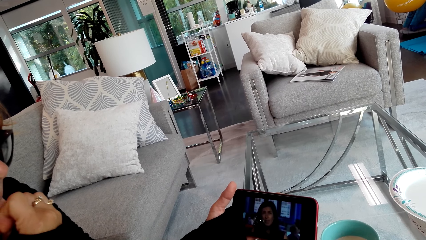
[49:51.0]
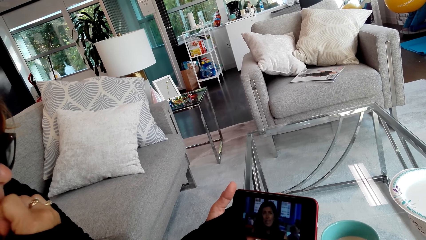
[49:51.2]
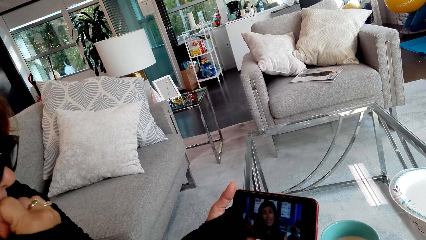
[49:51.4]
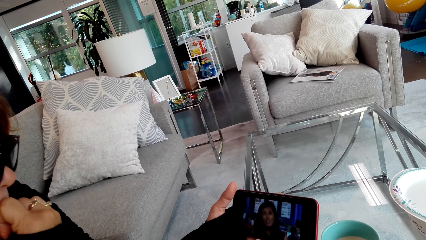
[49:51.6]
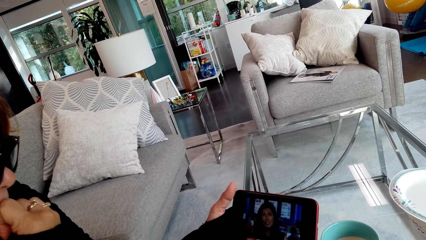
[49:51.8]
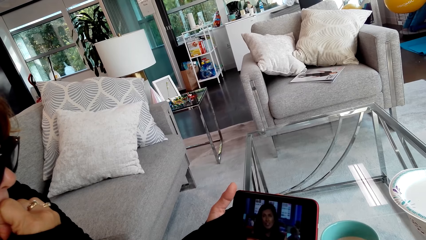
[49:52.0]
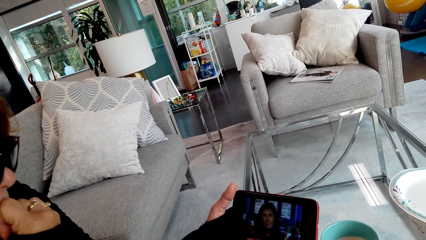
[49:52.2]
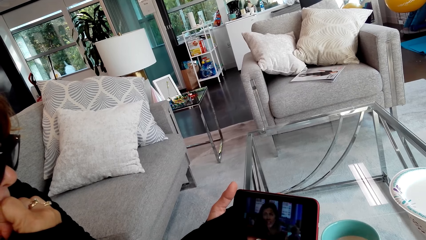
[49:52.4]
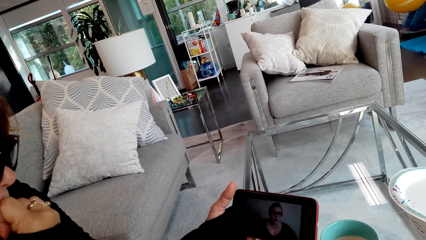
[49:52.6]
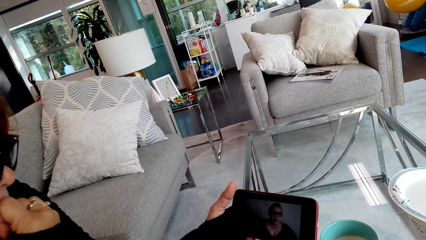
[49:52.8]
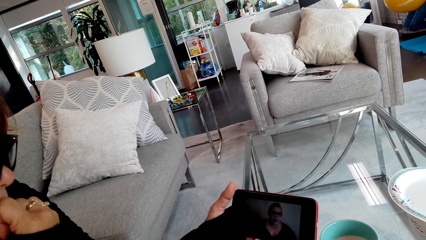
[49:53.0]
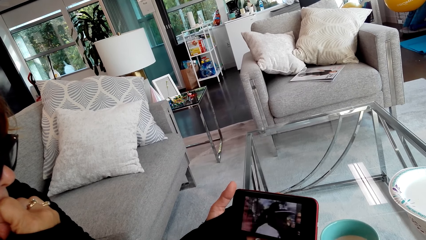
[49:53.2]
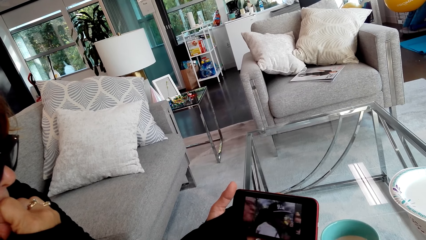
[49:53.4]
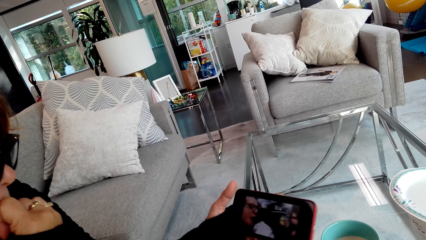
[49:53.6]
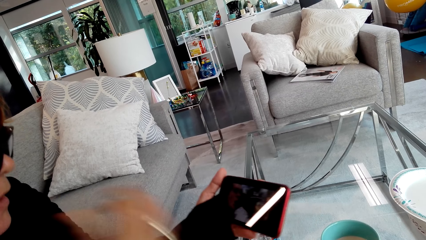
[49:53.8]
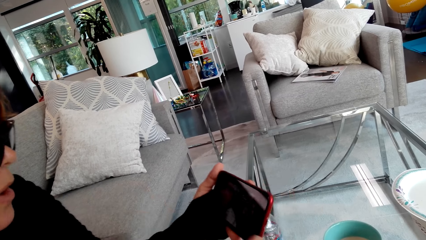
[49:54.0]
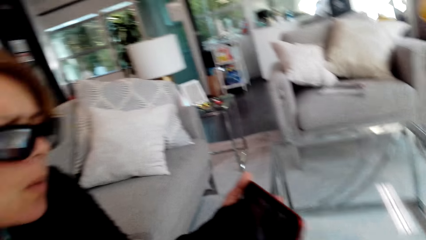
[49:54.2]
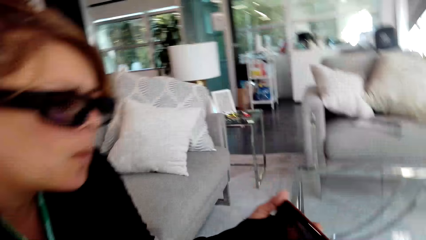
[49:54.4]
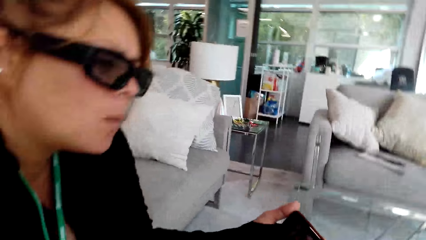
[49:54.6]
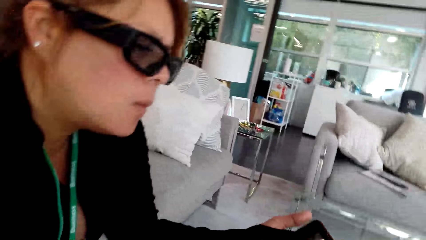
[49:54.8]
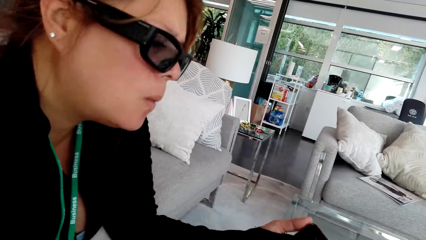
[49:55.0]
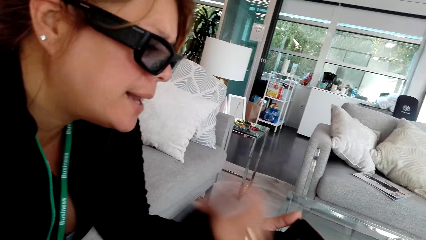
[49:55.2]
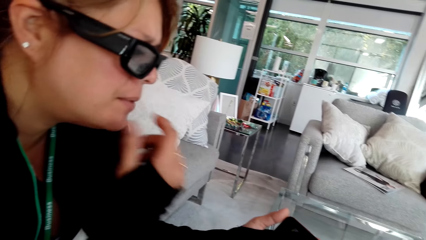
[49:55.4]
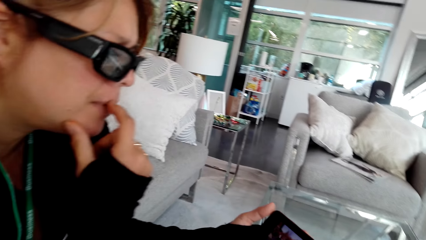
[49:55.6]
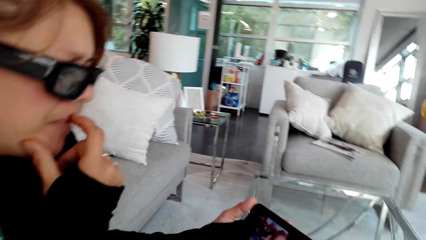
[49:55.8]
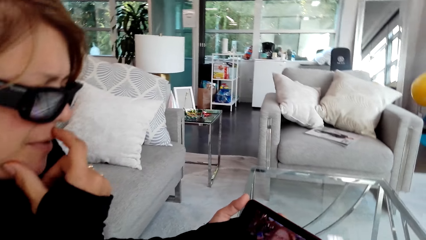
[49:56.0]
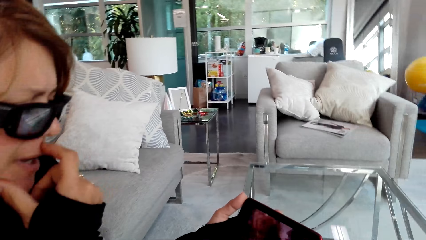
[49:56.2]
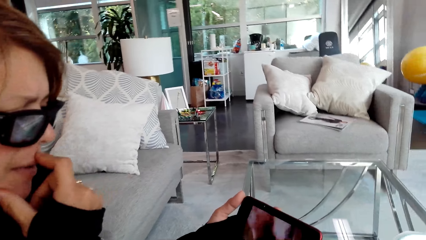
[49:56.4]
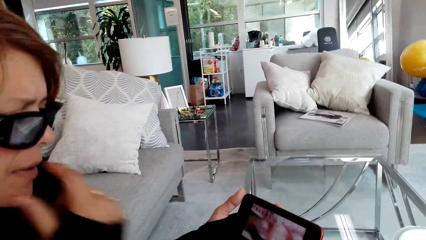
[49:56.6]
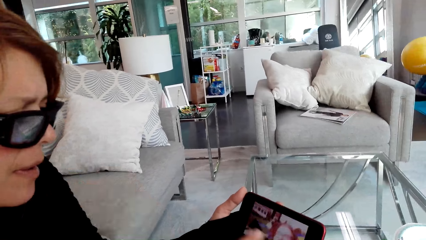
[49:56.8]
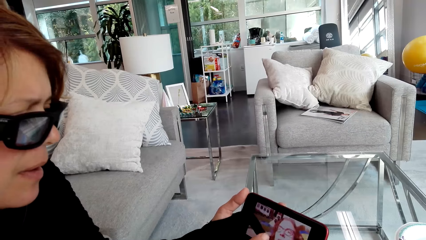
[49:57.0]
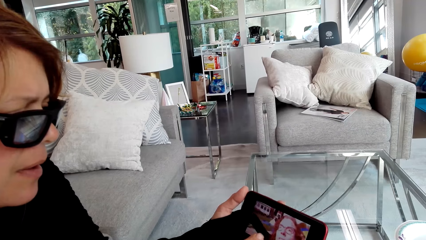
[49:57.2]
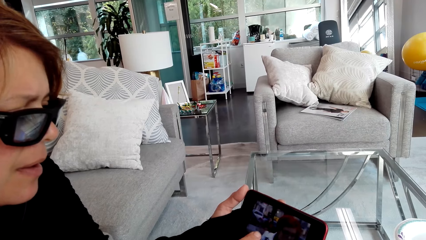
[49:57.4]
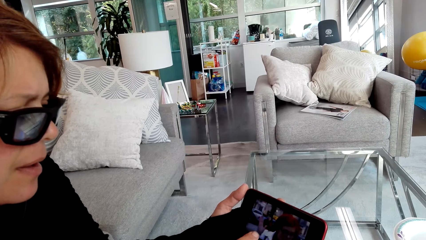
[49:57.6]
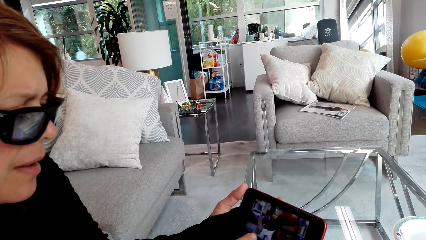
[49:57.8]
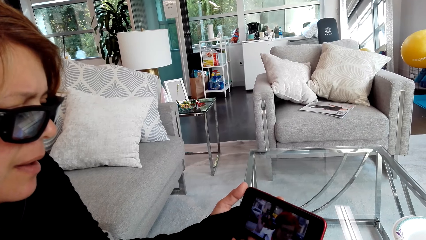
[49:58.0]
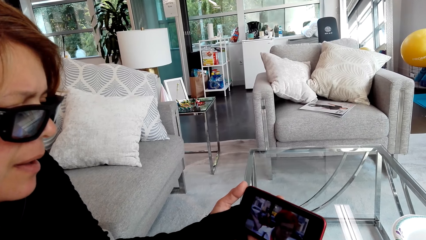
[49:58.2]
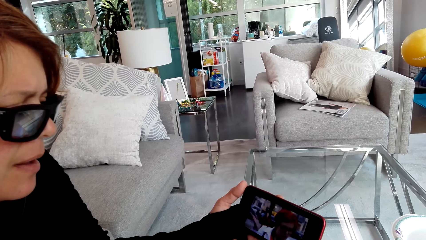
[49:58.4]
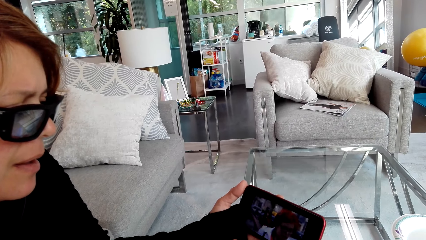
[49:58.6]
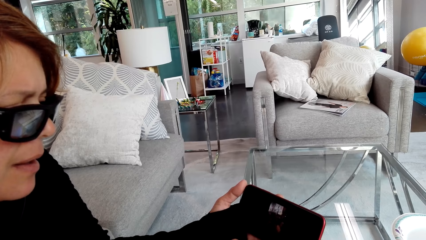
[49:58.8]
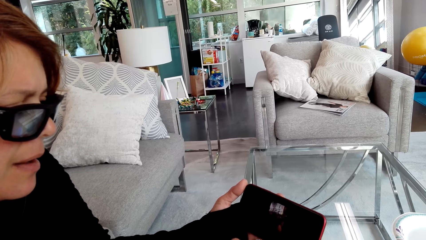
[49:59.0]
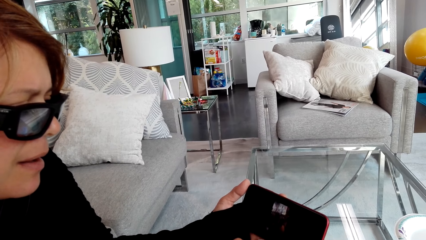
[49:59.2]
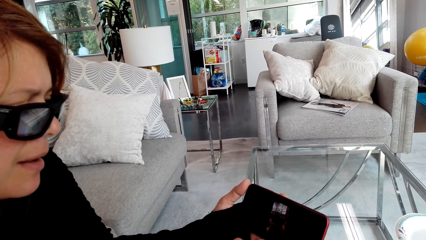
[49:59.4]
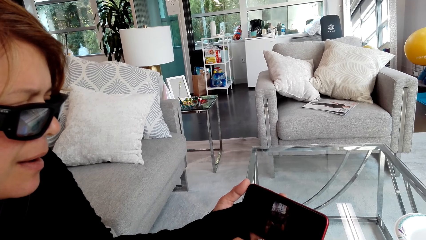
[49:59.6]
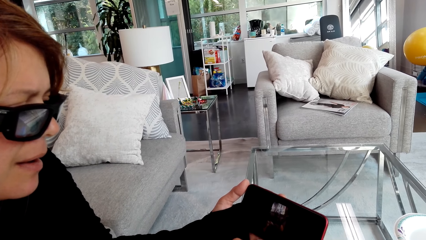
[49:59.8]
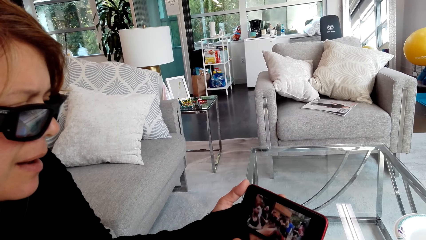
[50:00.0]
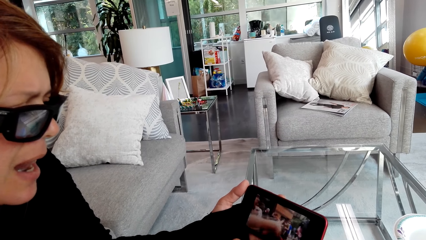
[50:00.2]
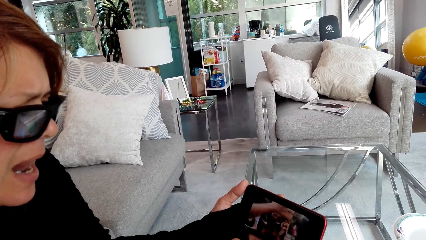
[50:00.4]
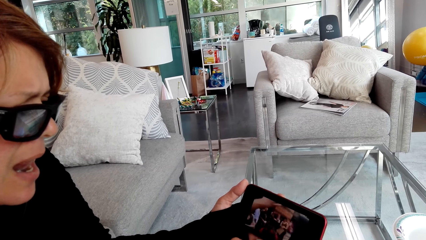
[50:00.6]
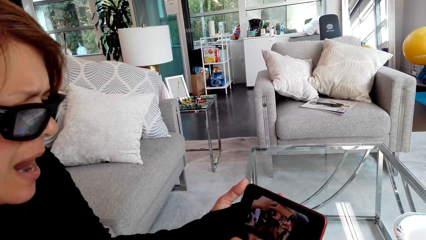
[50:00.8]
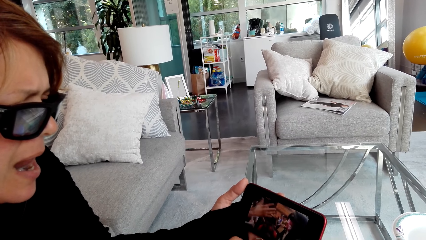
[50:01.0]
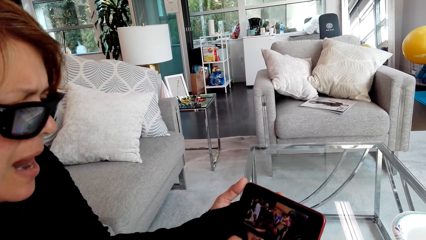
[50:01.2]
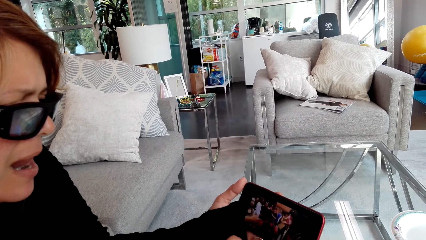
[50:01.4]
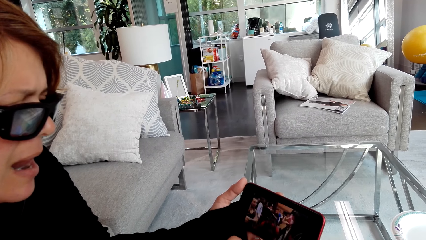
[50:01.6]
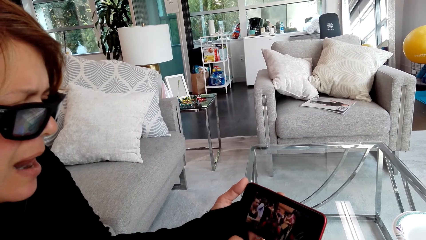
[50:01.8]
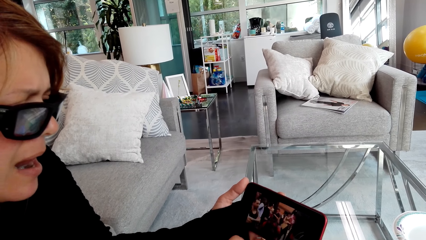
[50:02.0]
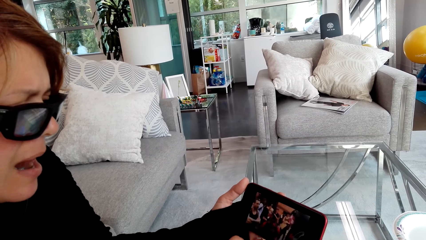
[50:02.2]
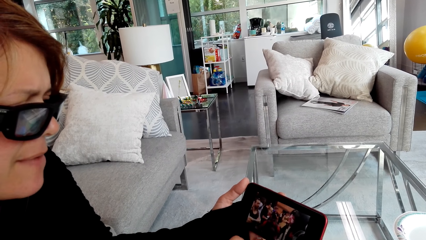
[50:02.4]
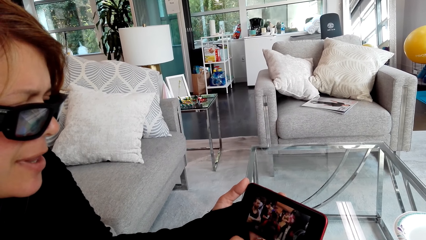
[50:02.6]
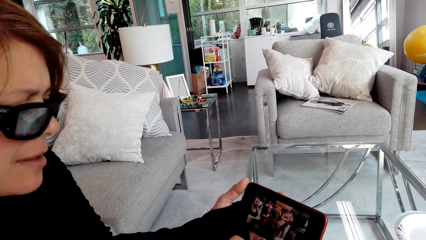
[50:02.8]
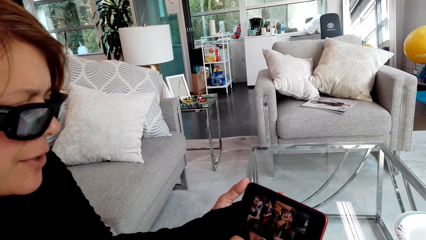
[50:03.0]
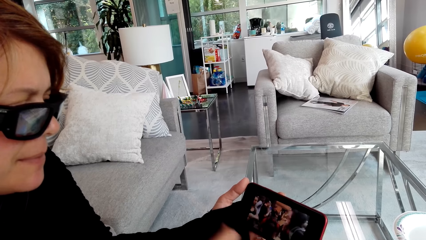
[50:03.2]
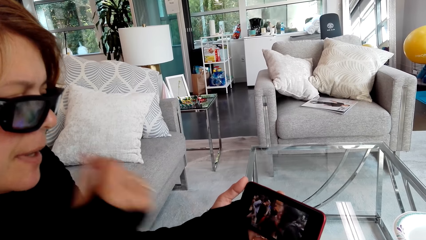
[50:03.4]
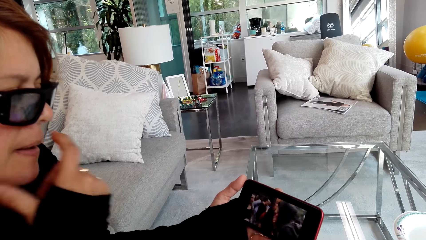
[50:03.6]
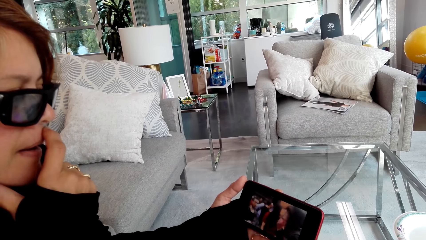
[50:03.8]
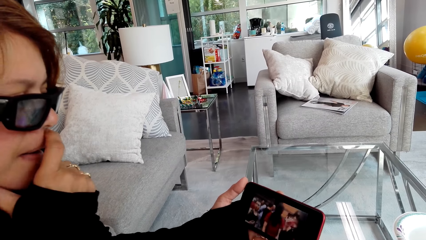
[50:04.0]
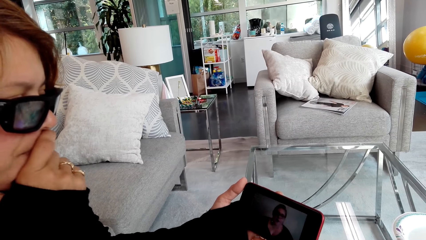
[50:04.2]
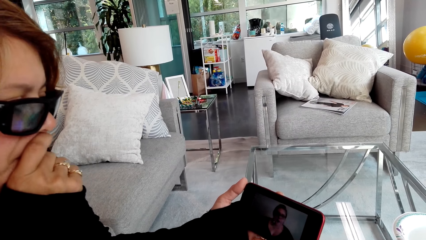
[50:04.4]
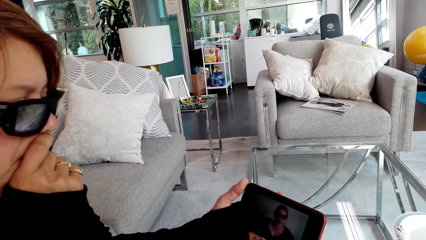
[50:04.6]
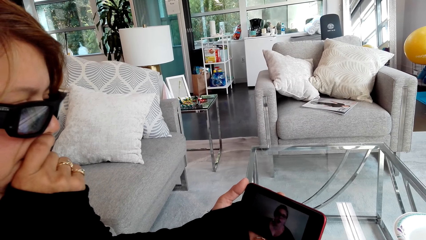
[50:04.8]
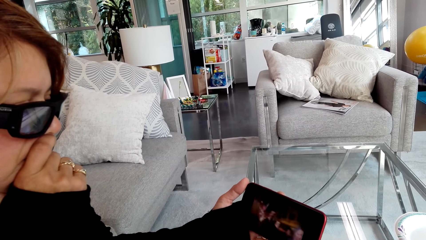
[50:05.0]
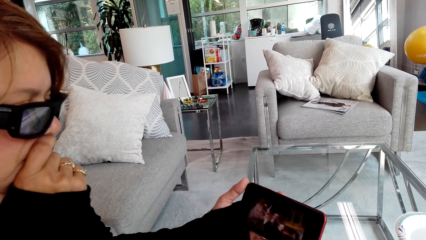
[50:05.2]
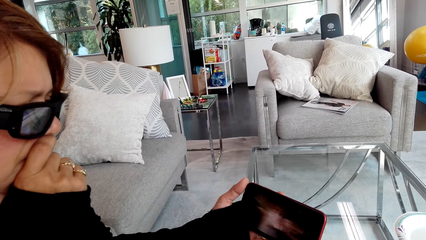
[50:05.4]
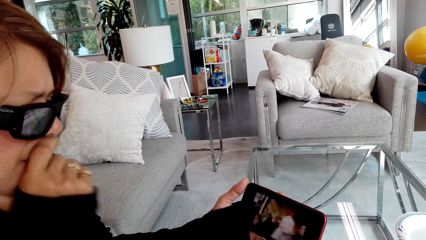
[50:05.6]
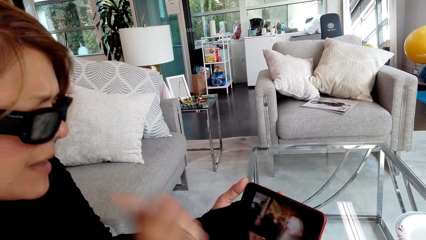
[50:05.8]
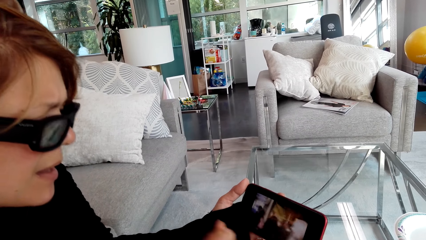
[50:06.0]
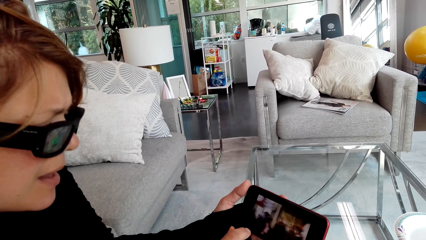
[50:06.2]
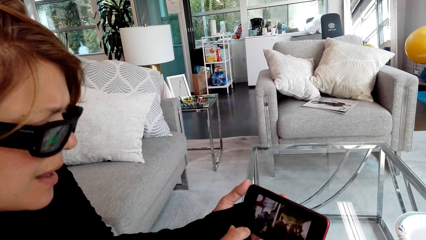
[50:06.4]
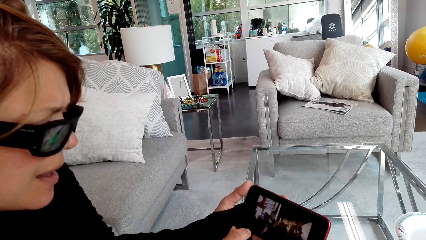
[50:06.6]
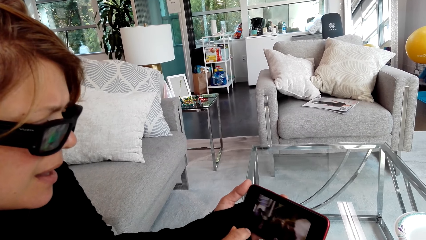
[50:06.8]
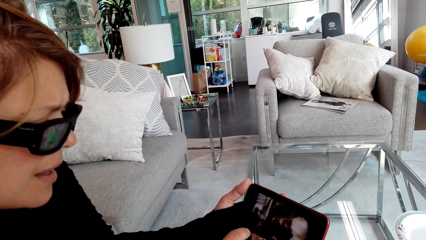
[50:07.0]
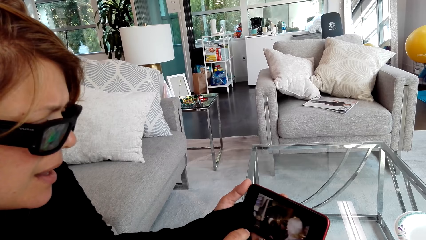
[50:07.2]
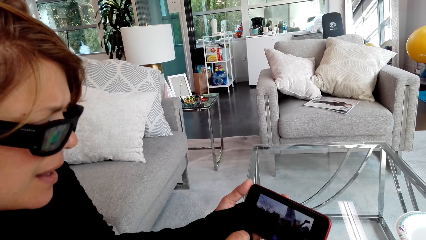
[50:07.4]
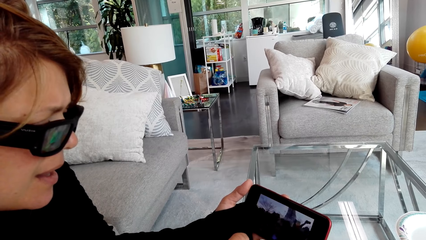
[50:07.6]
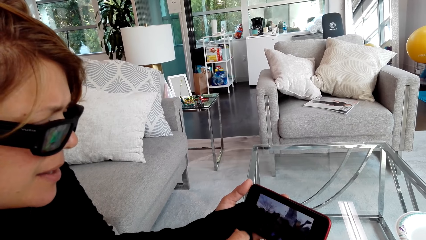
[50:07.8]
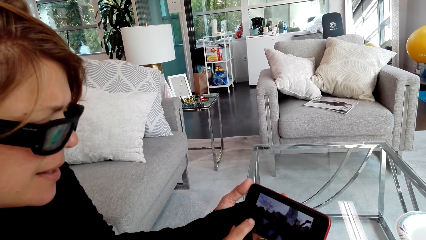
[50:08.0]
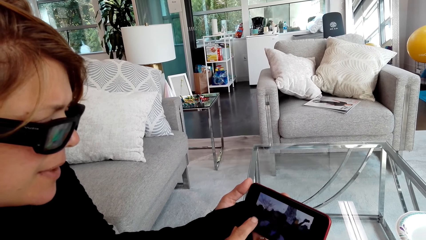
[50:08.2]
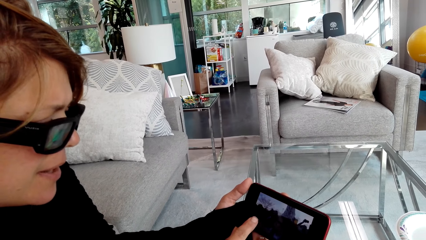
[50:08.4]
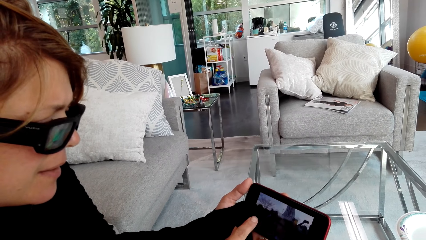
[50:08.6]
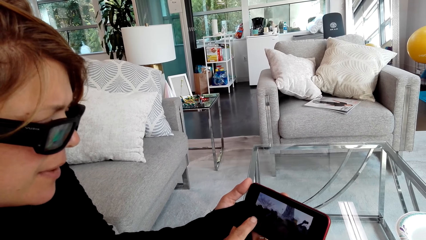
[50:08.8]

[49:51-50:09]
The person holds the phone with both hands and talks to the camera wearer. The person operates the phone, touches the mouth, stares at the phone, operates the phone and stares at the phone. The person touches the mouth, stares at the phone, touches the phone and stares at the phone.
